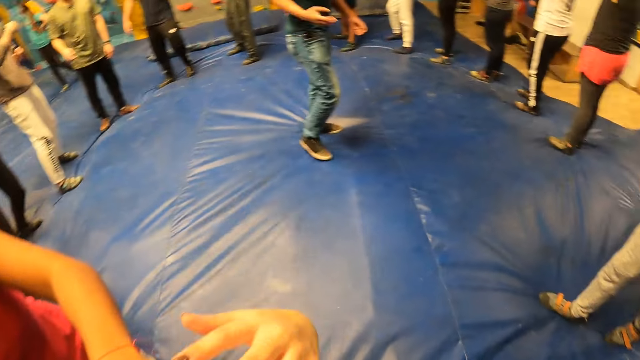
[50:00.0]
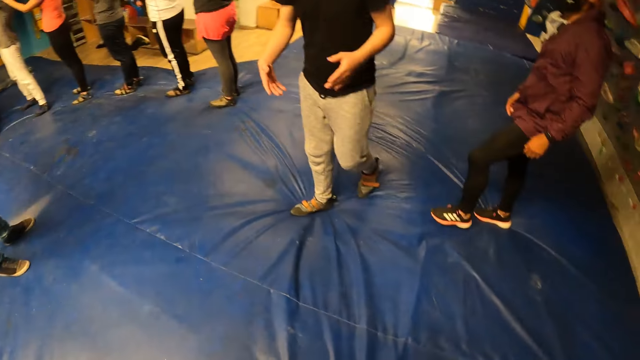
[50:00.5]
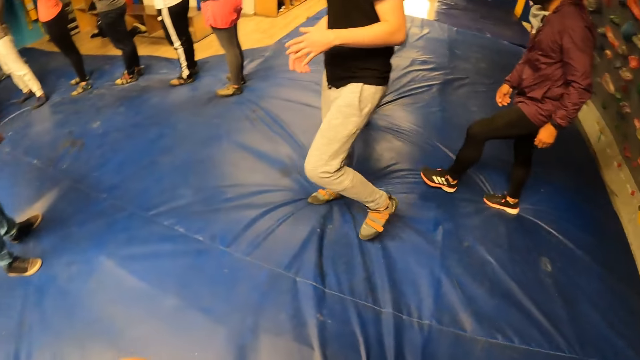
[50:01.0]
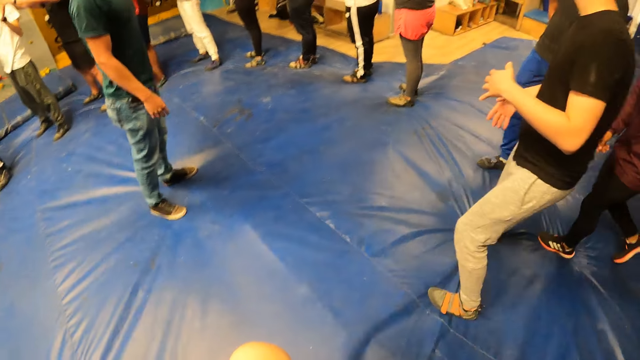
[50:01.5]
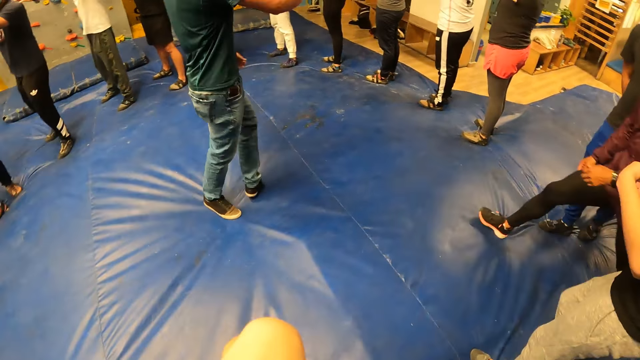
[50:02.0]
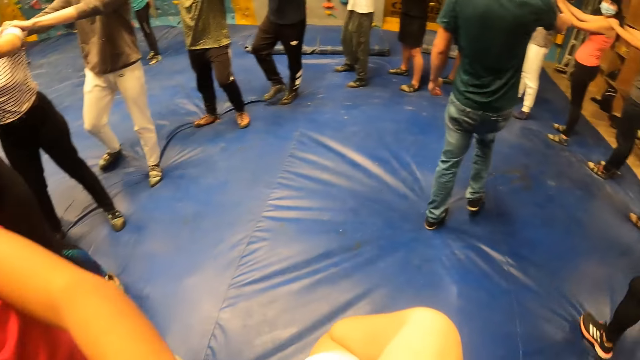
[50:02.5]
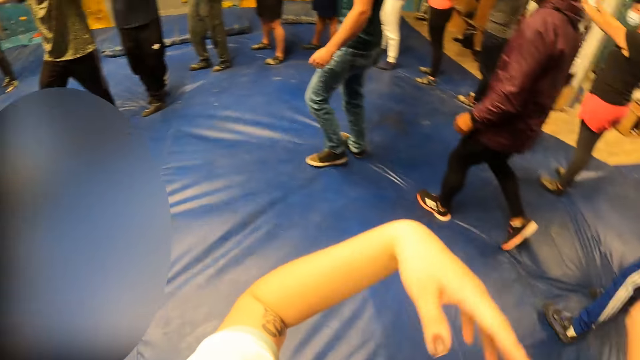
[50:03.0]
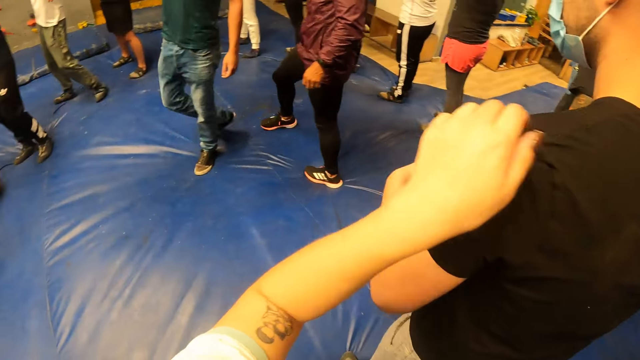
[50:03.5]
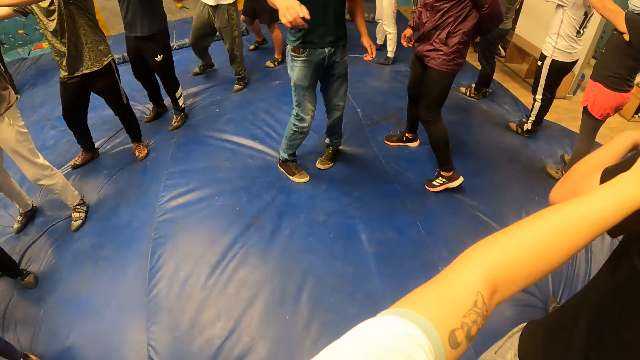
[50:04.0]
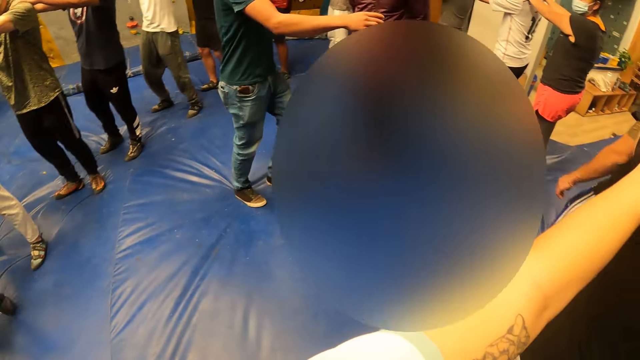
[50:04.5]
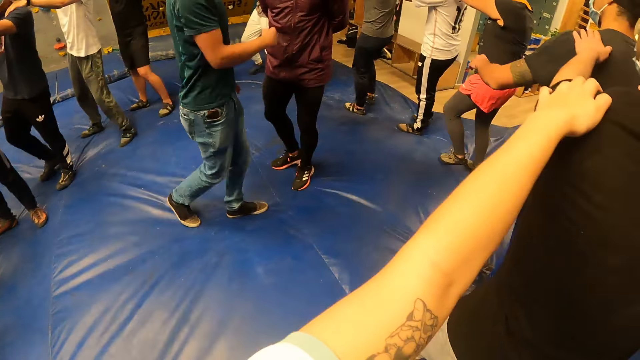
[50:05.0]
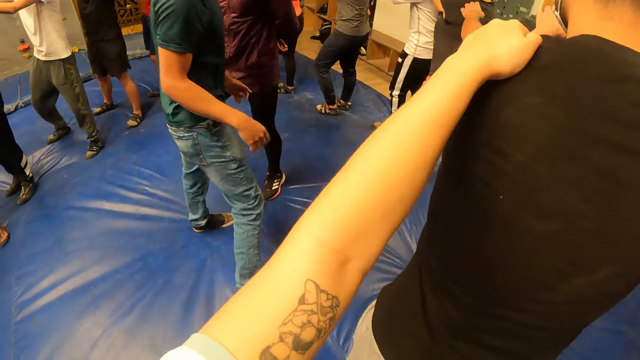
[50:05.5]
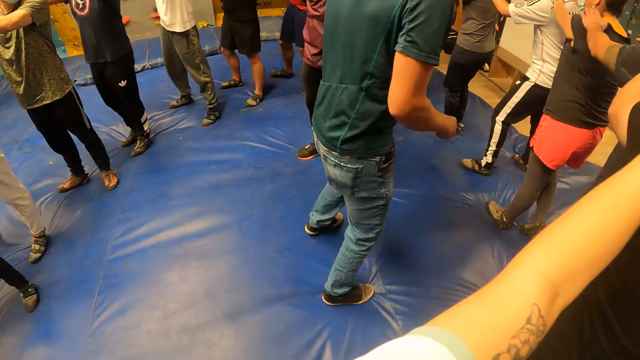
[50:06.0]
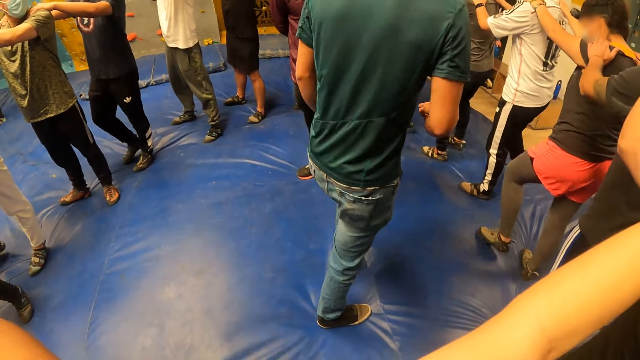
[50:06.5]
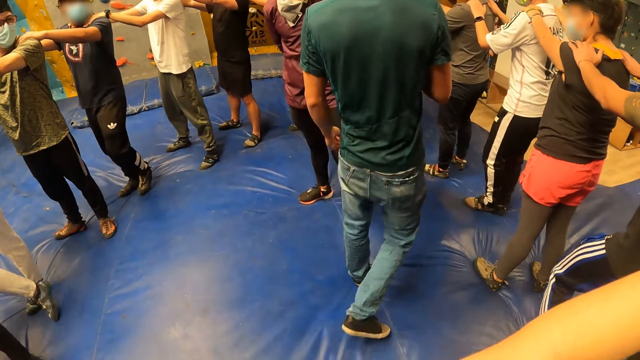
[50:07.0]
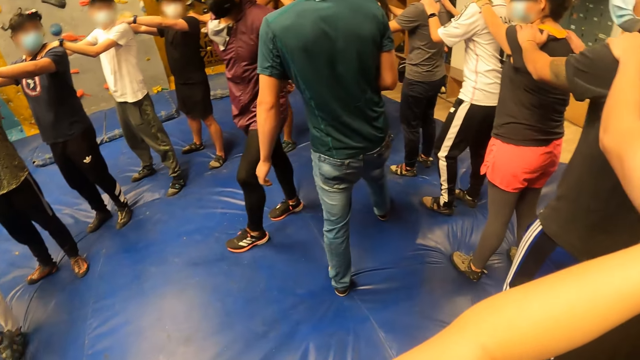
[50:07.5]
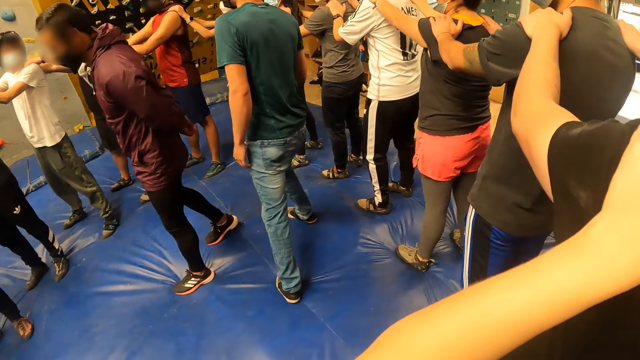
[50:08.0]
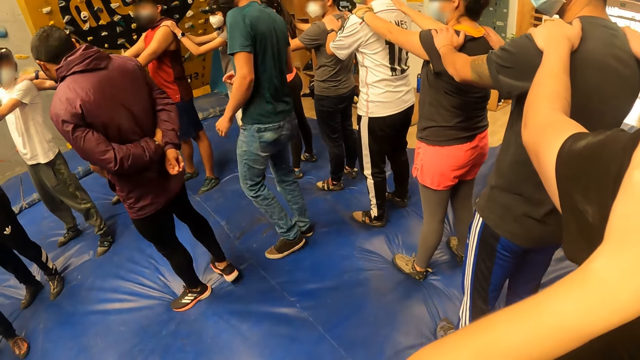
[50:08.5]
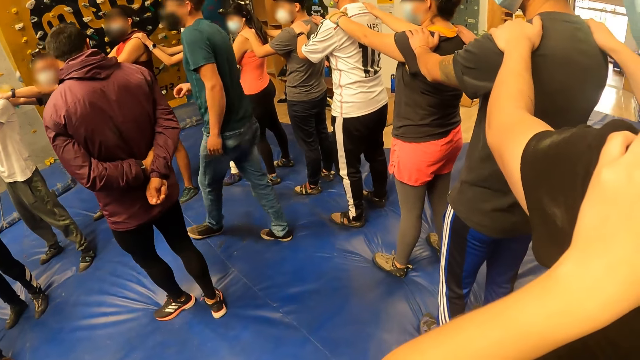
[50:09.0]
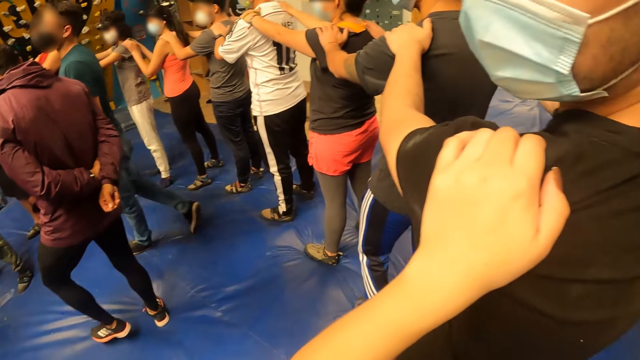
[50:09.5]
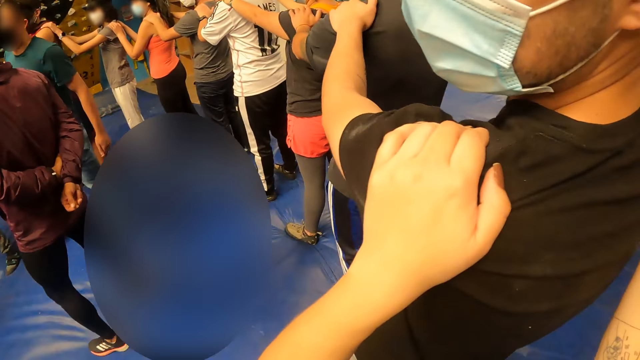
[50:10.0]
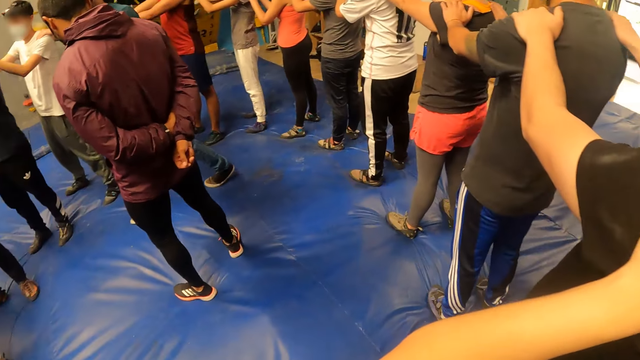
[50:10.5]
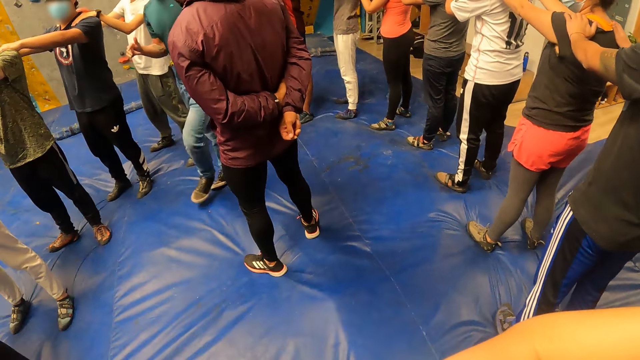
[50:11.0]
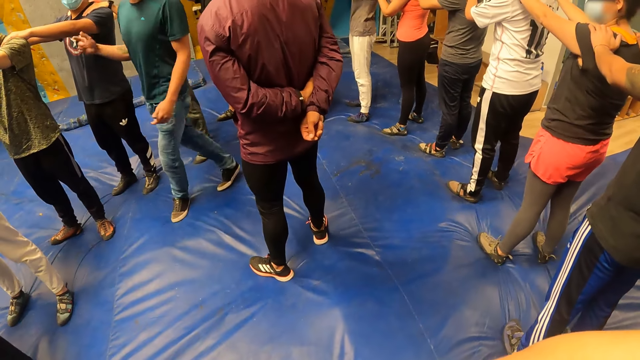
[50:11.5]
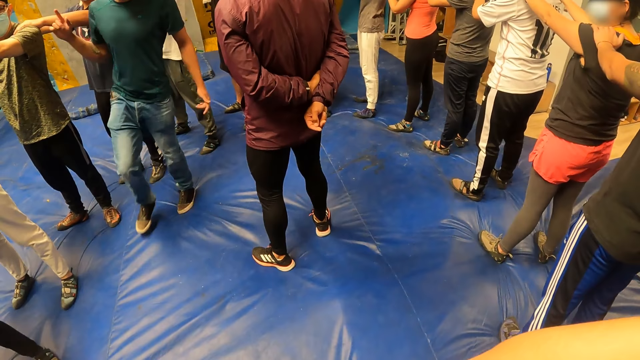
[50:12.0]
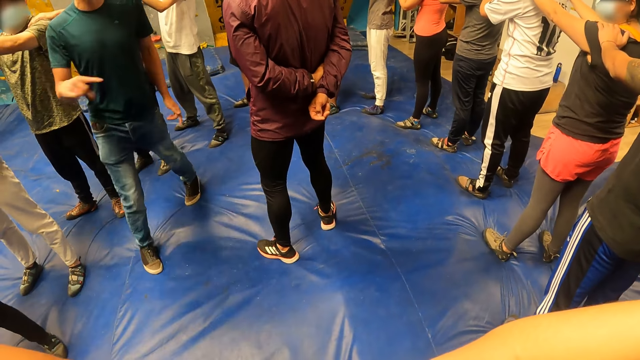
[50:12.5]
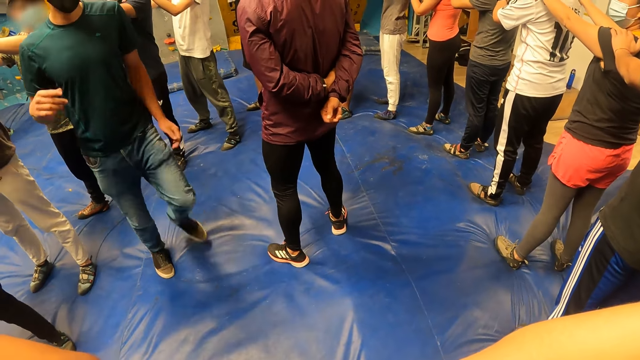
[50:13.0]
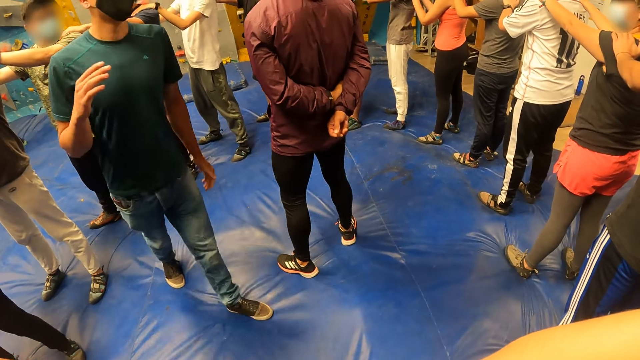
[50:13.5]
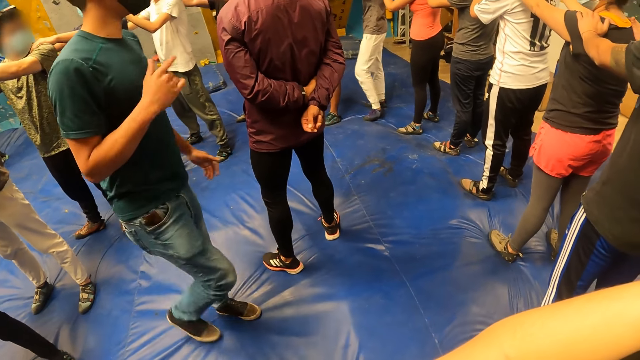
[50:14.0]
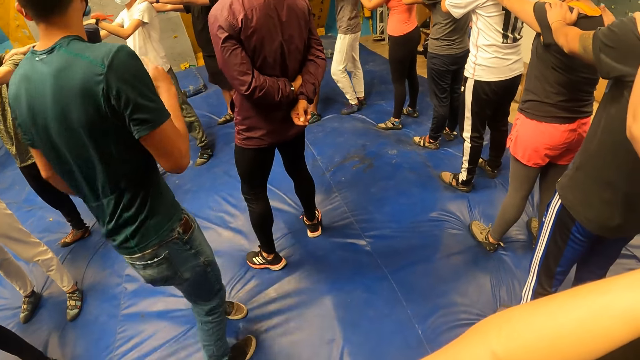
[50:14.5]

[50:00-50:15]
The camera wearer looks around the colleagues. A woman touches the camera wearer's arm with her left hand. A man turns in the middle of the colleagues. The camera wearer moves the hands. They hold another man's shoulder with both hands. The first man points at the colleagues and walks in the center of the colleagues. The other man interacts with the camera wearer and a group of people. A third man interacts with the camera wearer and the group of people. The first man walks around.

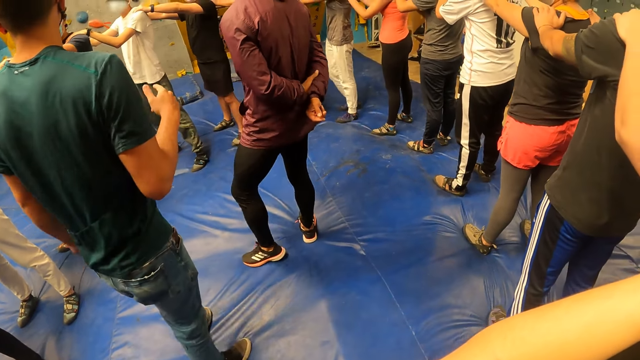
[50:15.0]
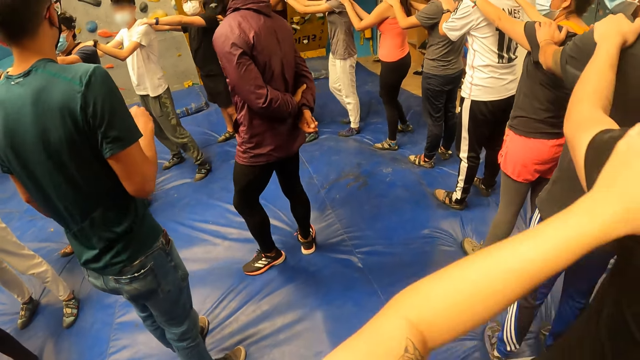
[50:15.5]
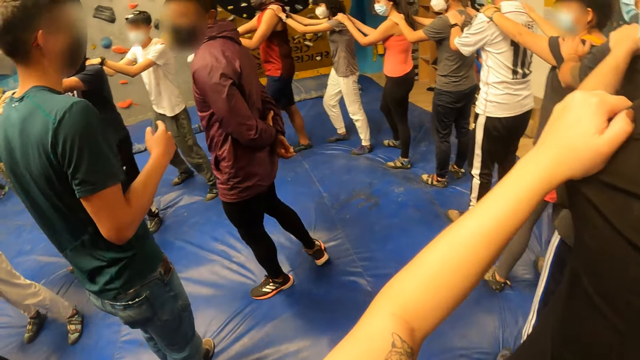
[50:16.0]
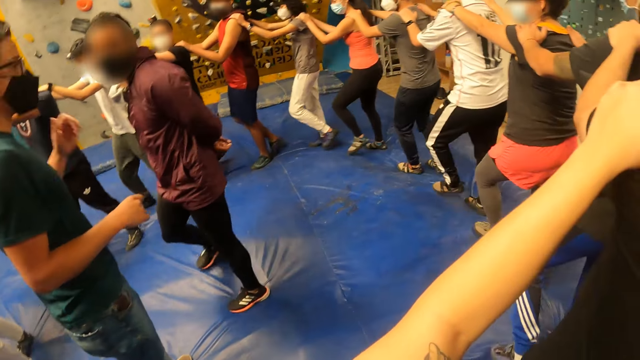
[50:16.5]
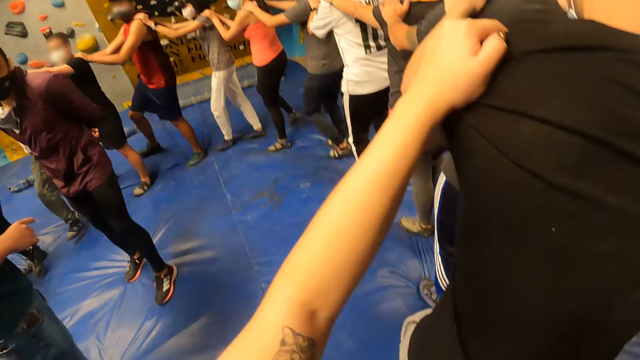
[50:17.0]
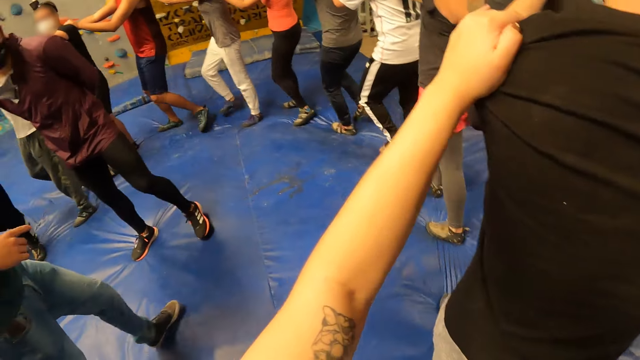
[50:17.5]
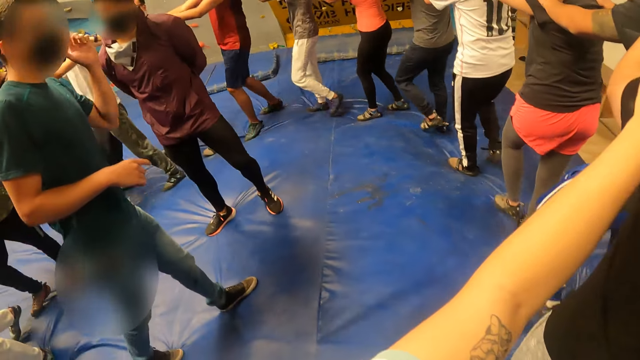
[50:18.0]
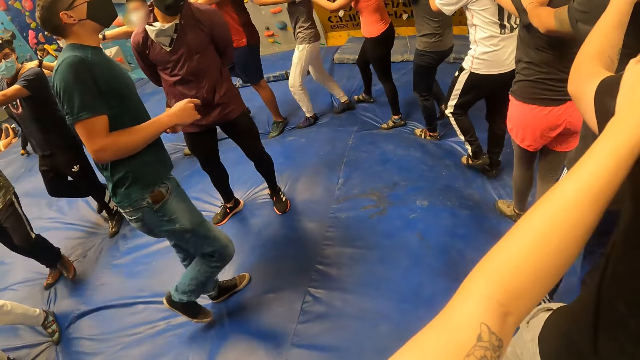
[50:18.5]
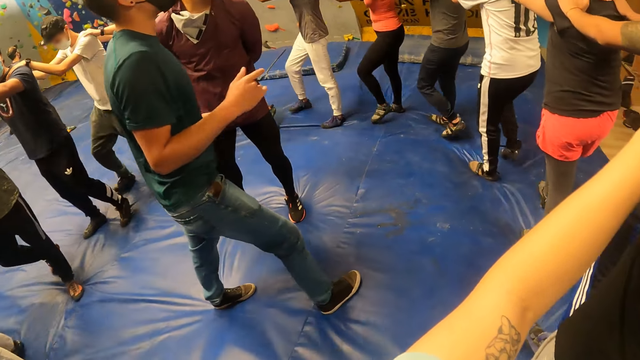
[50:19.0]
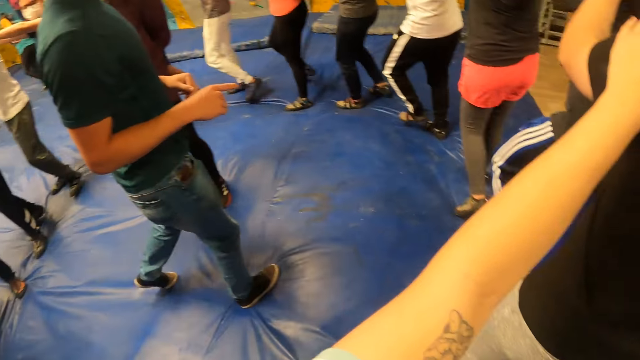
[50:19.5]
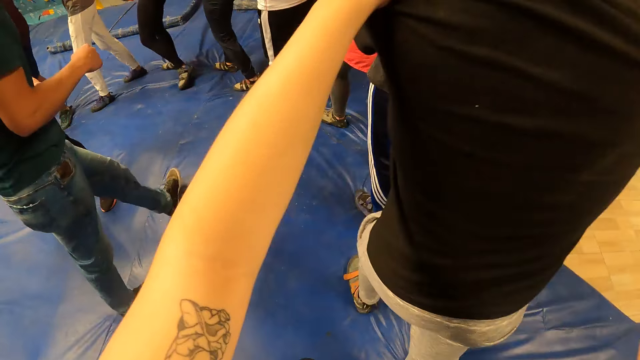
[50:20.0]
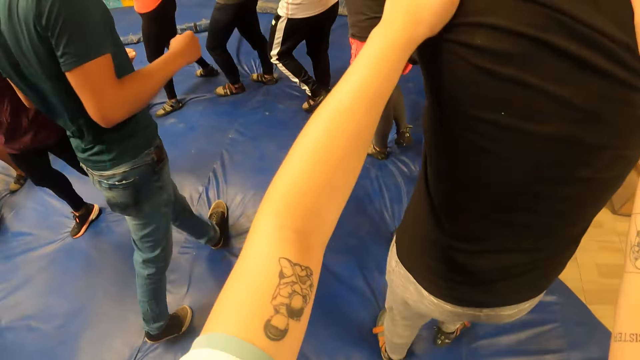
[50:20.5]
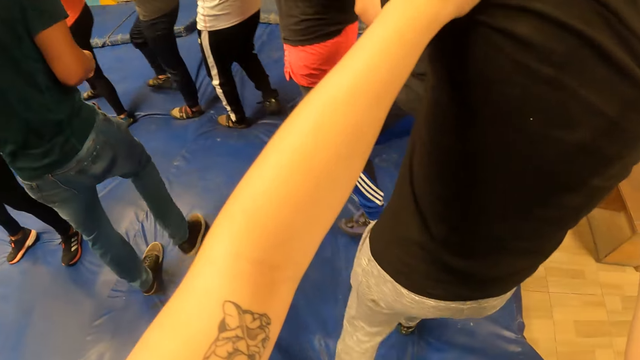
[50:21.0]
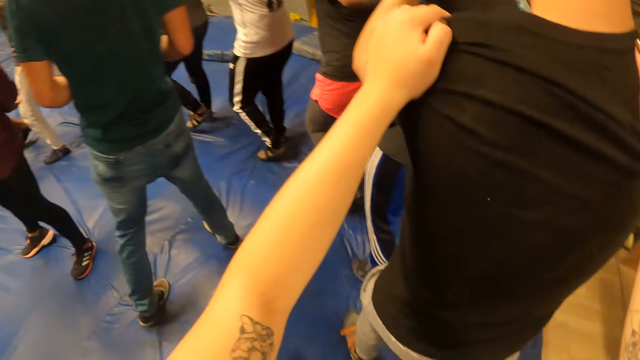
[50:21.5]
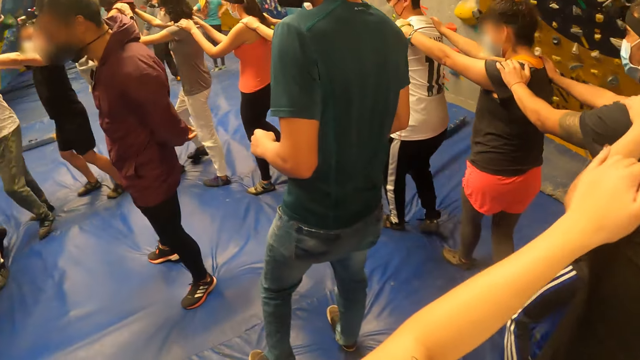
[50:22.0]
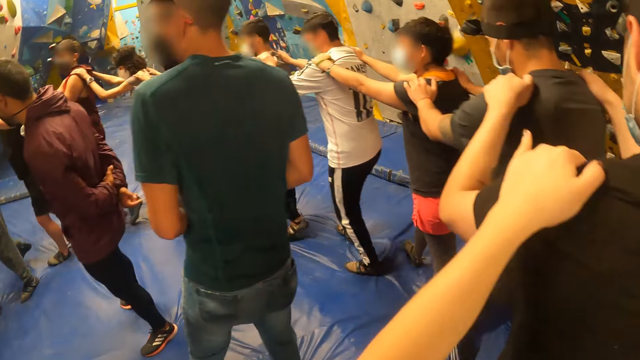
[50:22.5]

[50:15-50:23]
The camera wearer interacts with a group of people. They walk behind the colleagues. A man moves his hands.
